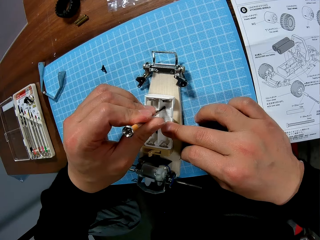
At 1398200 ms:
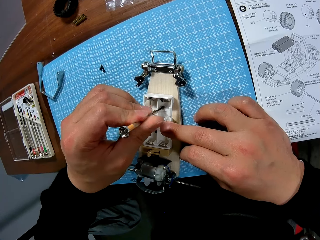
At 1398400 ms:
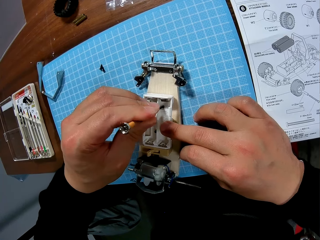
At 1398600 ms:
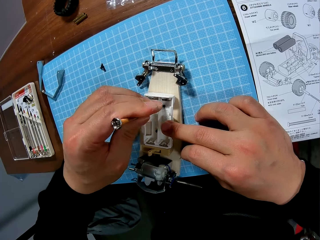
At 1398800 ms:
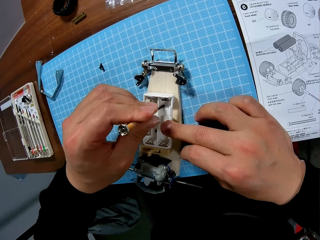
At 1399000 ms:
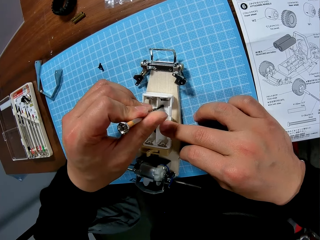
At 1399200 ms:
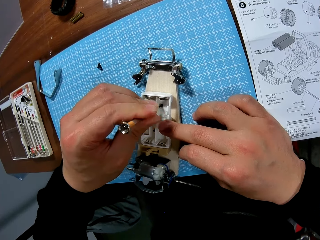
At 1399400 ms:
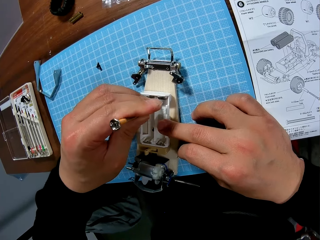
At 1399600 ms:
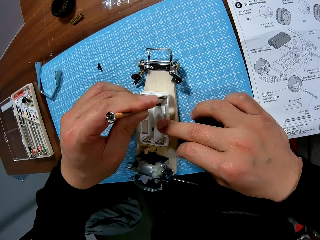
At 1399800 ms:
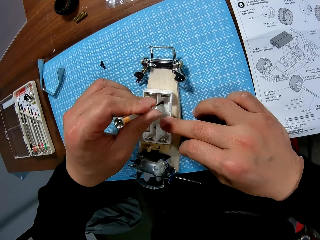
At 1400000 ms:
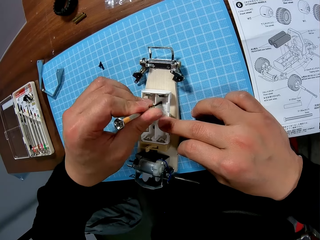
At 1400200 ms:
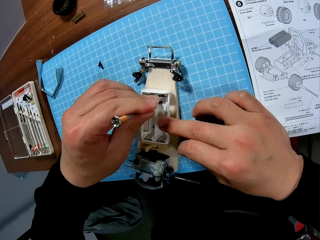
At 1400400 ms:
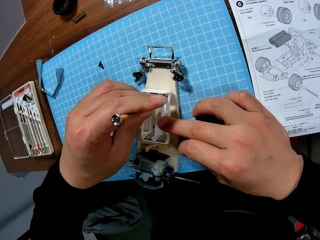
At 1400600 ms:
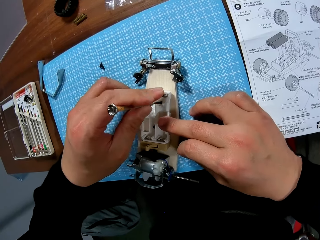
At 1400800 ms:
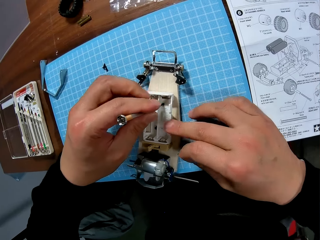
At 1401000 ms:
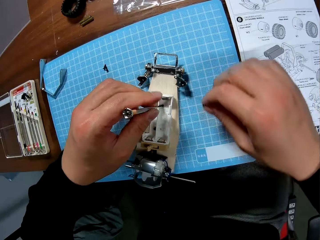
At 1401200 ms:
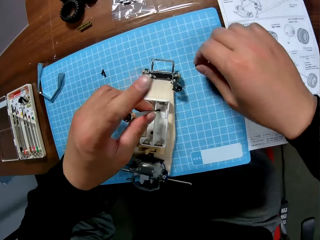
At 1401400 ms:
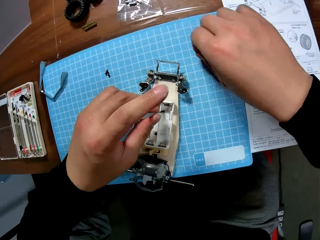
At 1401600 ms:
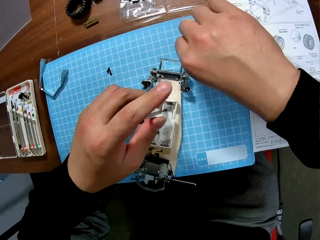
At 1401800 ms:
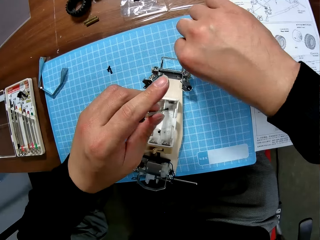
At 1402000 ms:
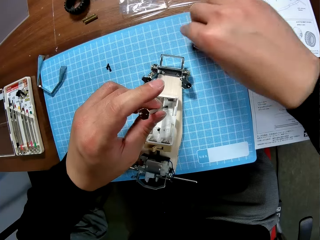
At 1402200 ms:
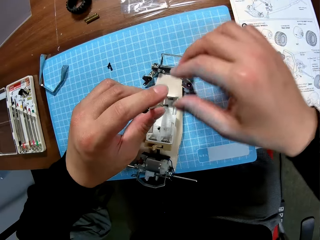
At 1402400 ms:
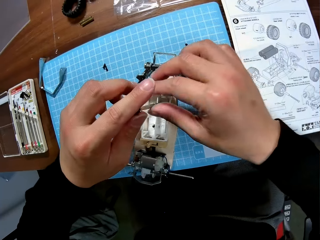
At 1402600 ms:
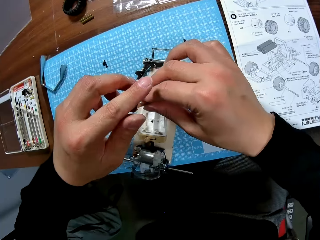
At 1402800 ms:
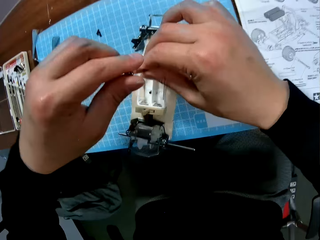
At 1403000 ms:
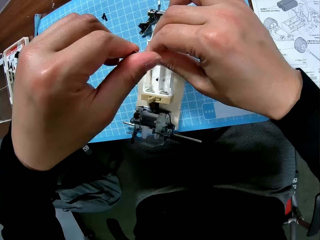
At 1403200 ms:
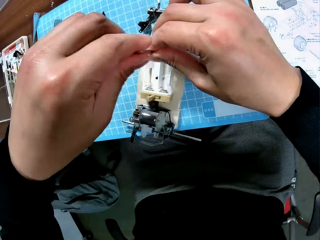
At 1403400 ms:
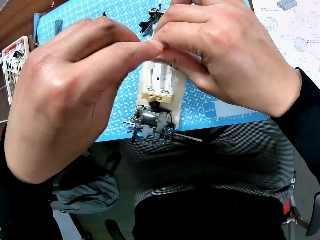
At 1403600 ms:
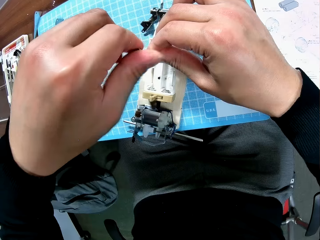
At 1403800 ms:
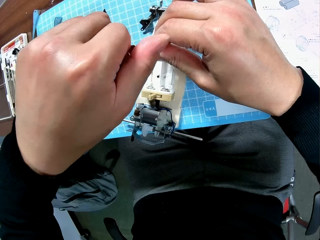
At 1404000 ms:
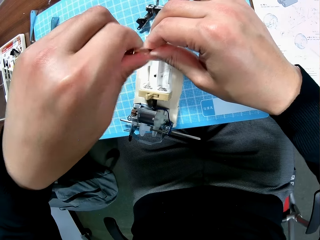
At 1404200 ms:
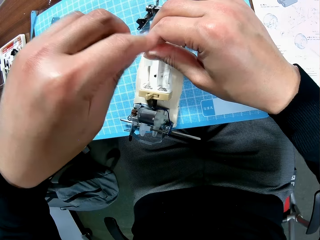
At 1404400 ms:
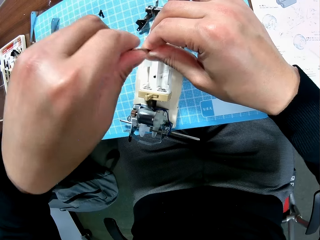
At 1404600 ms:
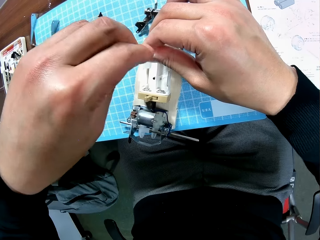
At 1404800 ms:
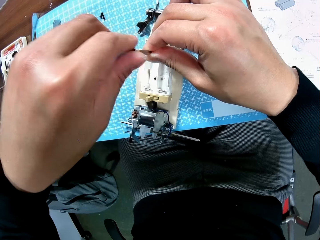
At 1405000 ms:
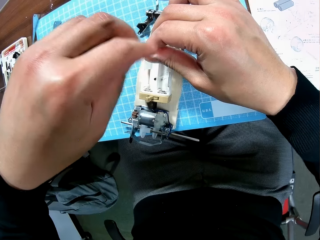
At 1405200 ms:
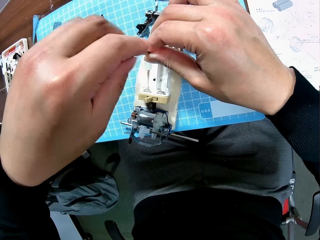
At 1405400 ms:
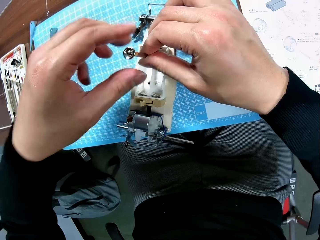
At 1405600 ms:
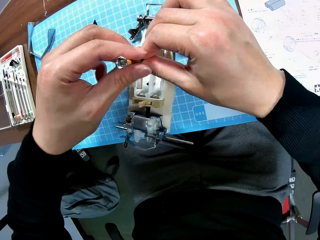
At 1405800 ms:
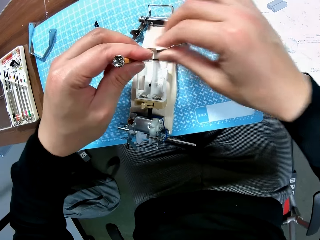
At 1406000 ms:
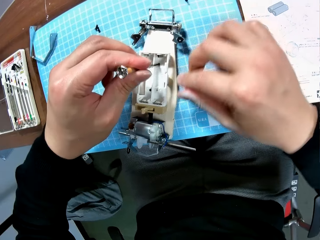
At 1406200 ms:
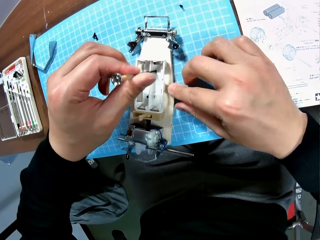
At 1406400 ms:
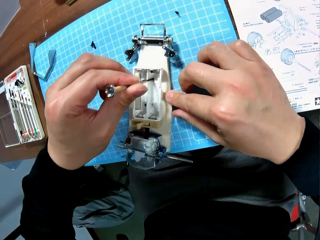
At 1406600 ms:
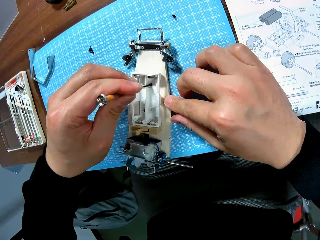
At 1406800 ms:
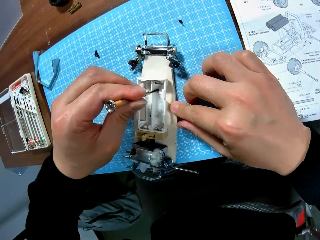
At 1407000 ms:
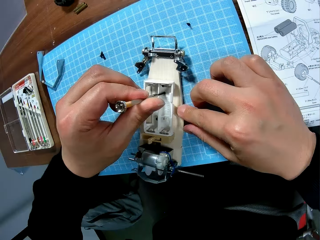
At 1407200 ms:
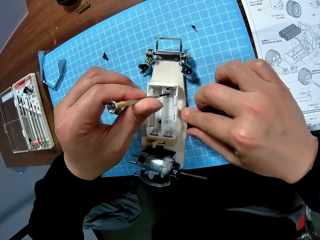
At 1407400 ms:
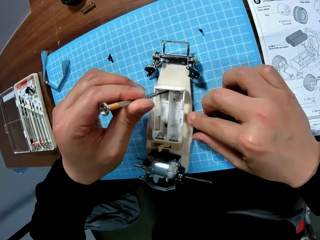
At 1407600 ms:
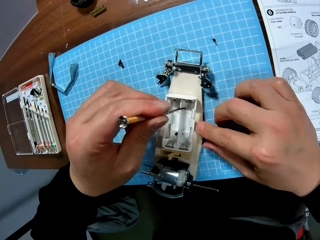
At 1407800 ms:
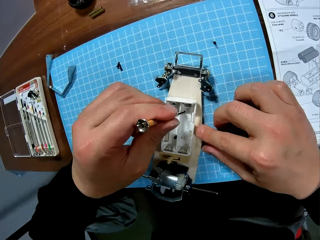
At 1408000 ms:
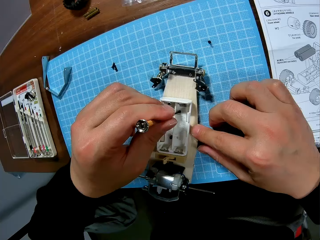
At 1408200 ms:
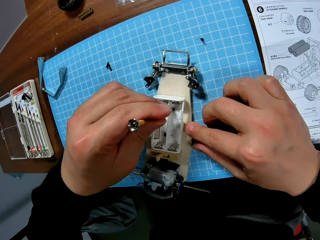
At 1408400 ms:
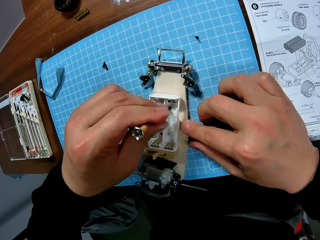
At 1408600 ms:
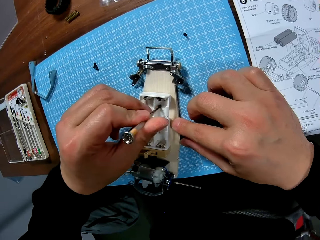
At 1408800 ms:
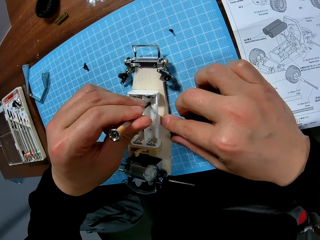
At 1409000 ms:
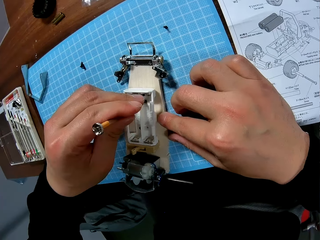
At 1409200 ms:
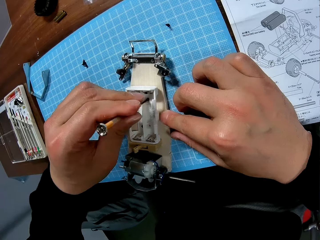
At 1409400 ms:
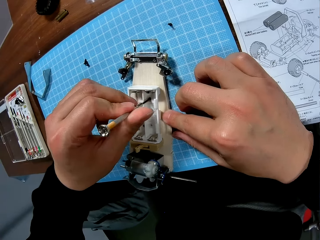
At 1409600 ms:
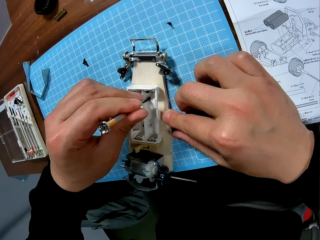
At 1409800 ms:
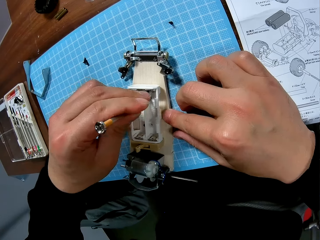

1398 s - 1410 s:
The camera wearer drops the screw on the table. They screw the craft with the screwdriver. They hold the battery holder.

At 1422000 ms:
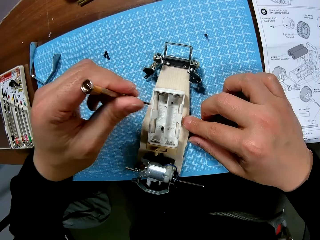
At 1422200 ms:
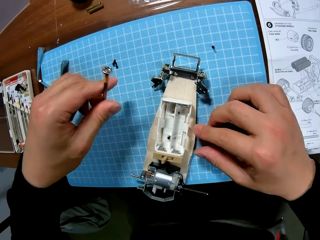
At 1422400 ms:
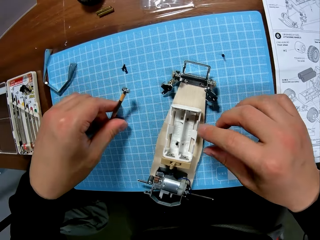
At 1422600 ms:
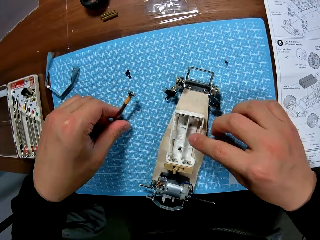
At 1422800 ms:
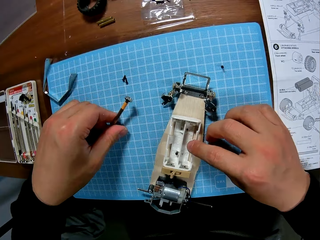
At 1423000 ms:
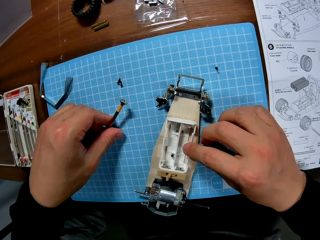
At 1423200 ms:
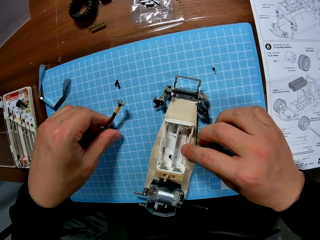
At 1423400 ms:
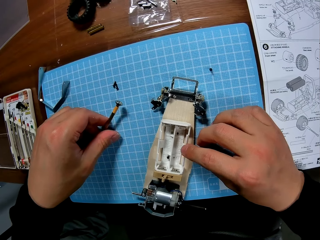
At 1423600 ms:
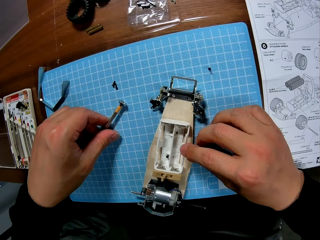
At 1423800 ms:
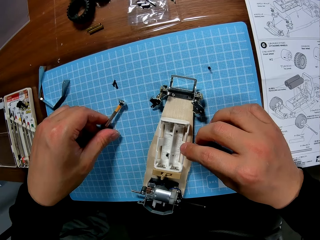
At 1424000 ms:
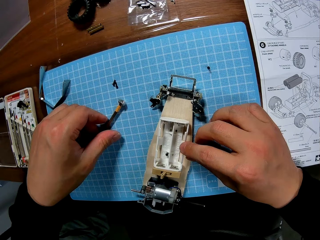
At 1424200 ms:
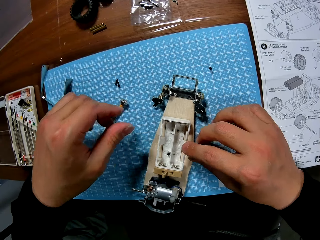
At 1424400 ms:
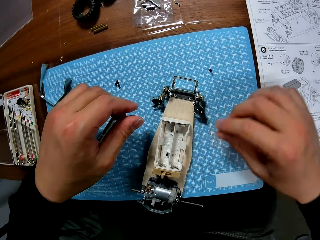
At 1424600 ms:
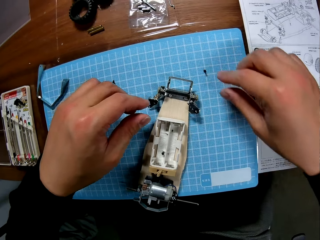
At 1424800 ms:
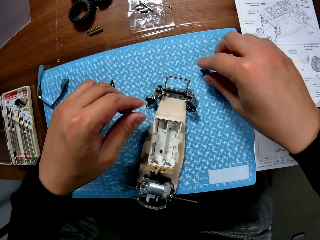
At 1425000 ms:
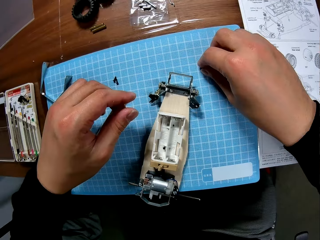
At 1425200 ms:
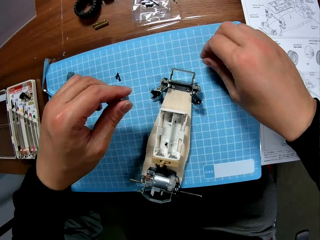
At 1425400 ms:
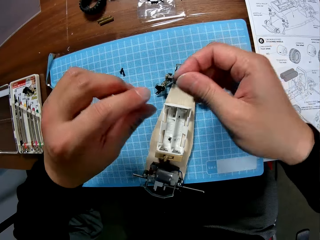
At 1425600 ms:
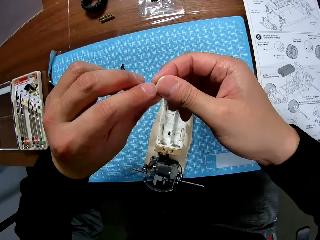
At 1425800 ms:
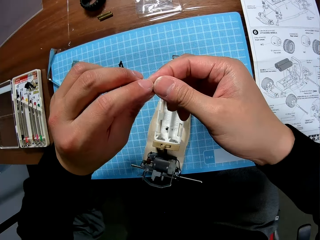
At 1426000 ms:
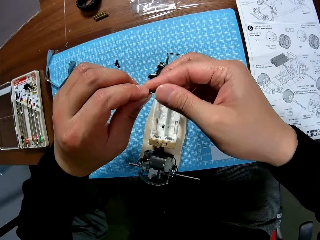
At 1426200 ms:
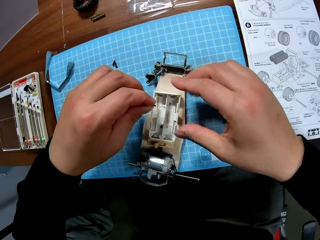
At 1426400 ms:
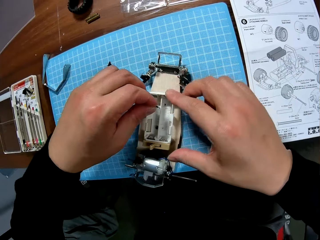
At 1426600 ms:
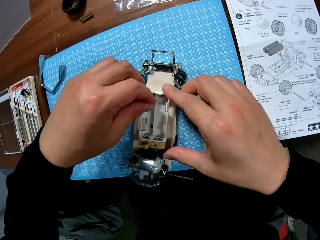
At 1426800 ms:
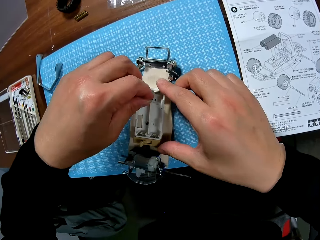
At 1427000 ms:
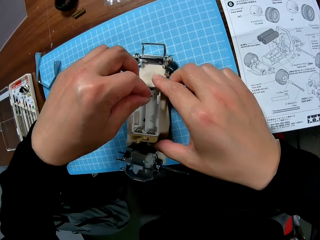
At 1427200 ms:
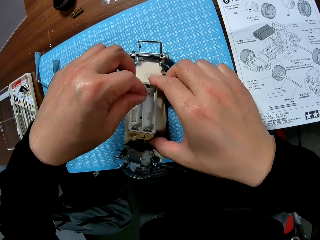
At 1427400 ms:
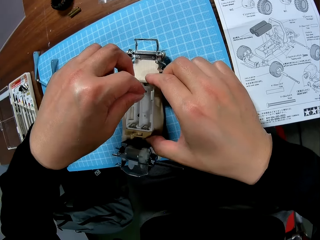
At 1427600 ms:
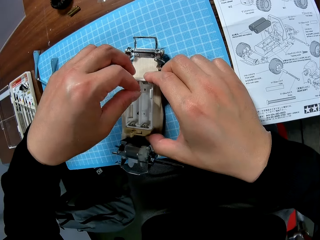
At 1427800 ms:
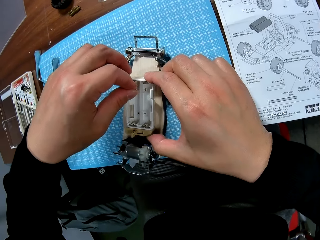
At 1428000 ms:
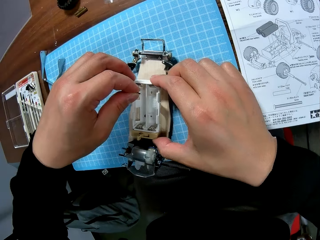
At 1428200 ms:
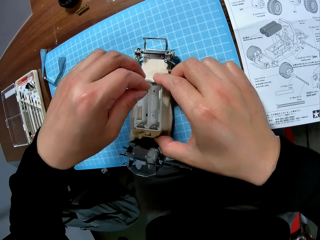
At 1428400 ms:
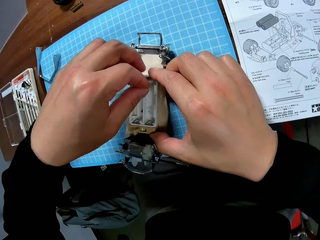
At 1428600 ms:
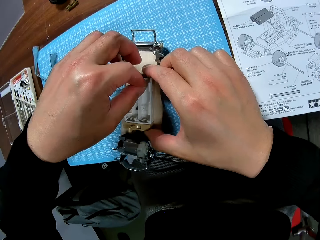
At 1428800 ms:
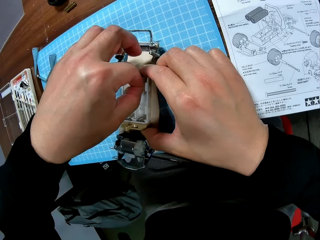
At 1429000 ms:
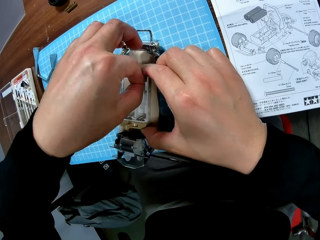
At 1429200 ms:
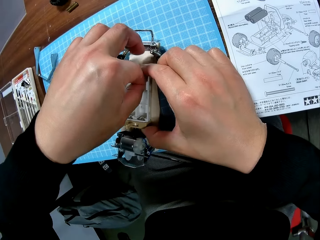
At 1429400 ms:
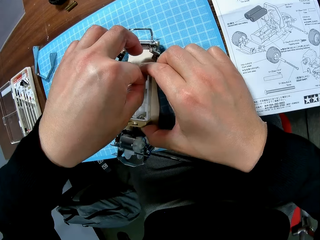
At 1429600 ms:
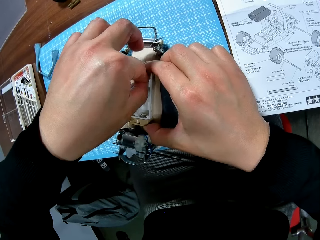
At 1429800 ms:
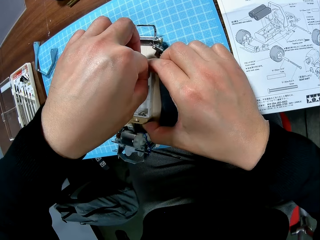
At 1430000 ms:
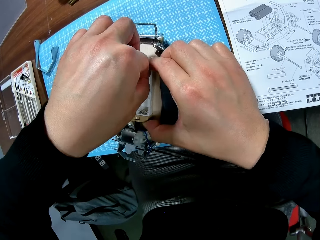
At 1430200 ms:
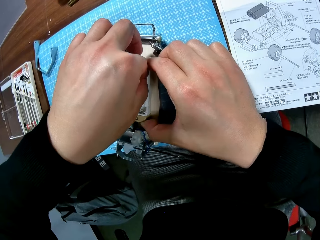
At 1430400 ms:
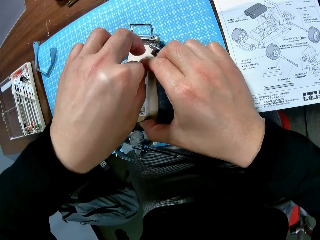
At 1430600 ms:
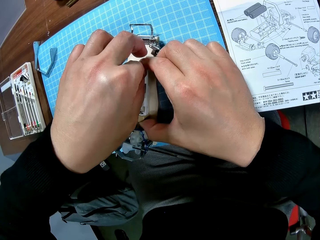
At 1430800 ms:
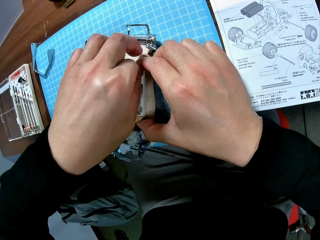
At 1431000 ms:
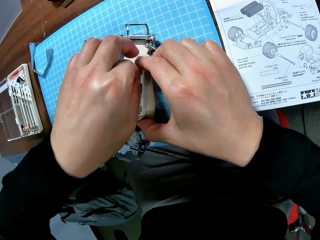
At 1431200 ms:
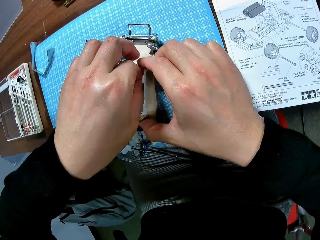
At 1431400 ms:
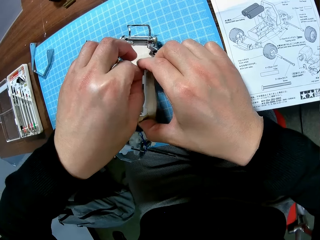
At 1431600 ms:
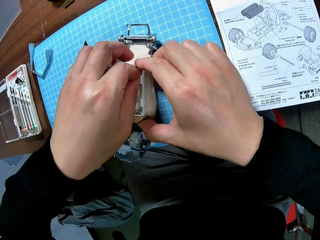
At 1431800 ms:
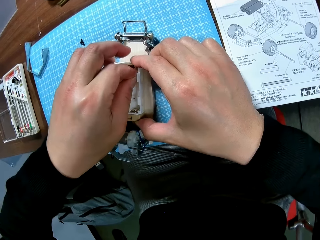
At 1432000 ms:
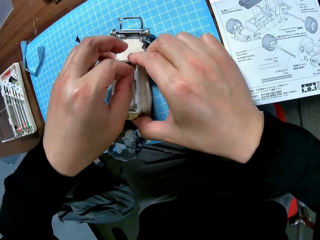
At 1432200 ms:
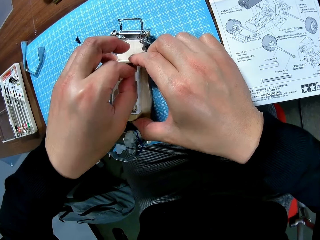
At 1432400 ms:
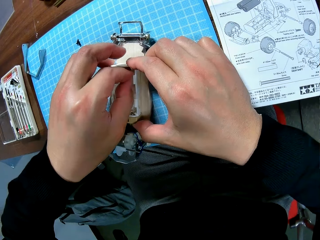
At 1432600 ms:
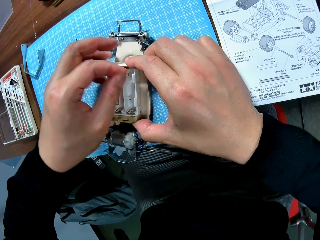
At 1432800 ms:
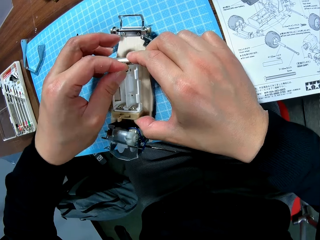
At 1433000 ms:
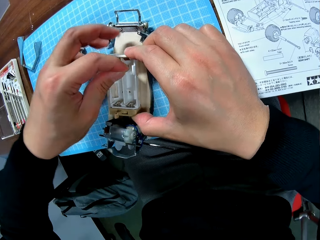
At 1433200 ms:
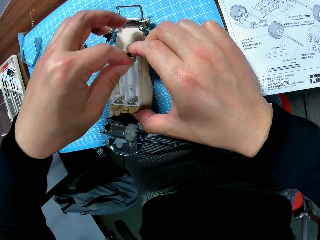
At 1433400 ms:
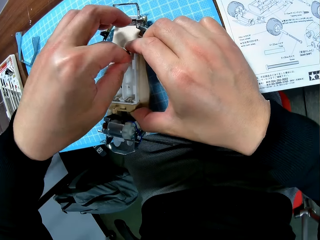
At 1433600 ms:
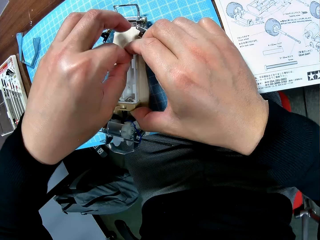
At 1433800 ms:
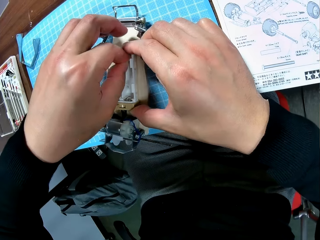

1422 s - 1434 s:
The camera wearer puts the screwdriver on the desk. They hold the battery holder. They pick up the screwdriver. They pick up the screw from the table. They hold the battery holder. They put the screw in a hole on the craft. They hold the screw.
